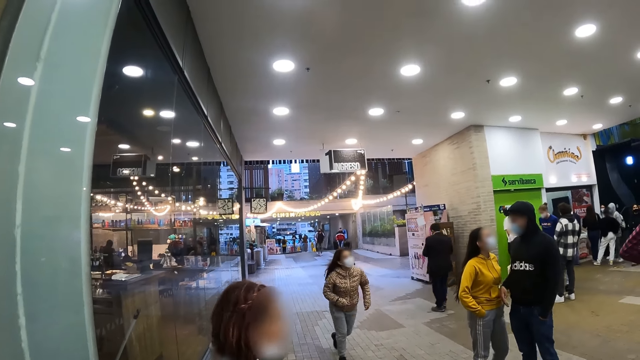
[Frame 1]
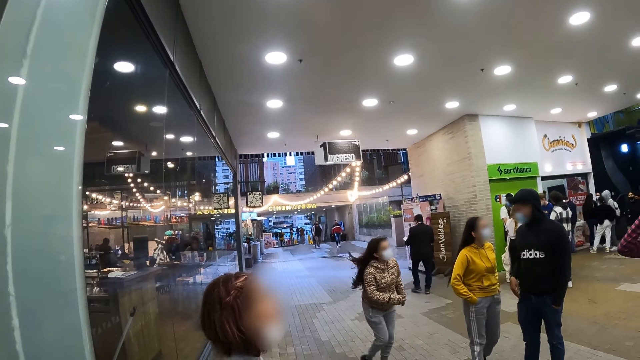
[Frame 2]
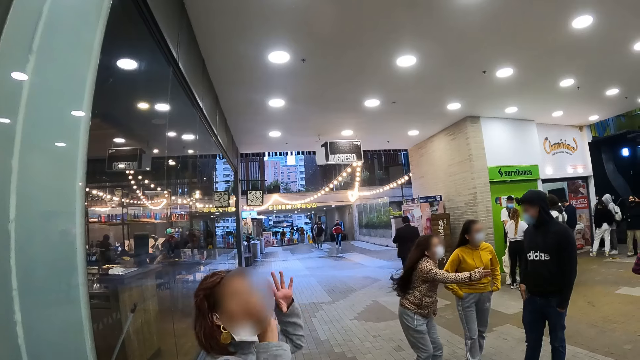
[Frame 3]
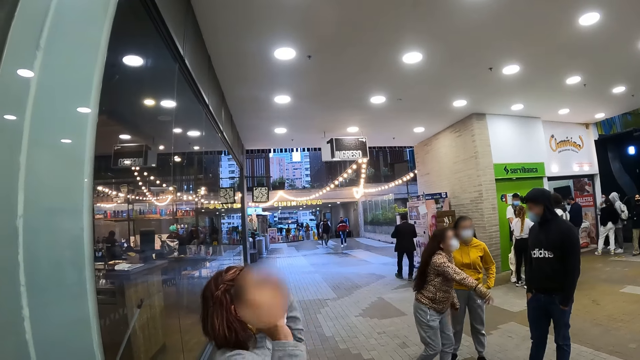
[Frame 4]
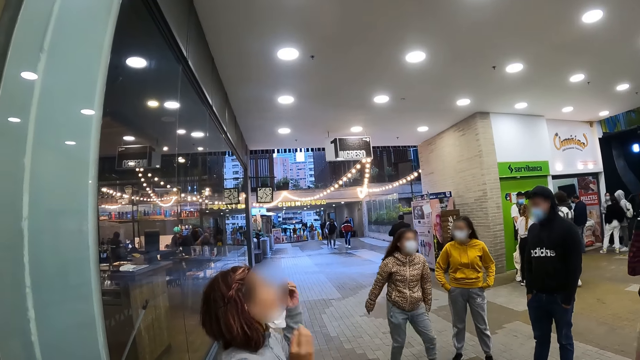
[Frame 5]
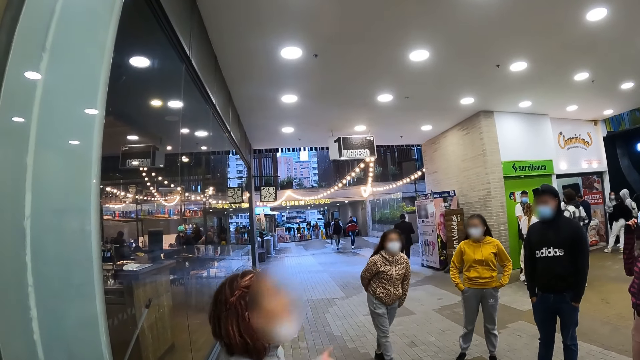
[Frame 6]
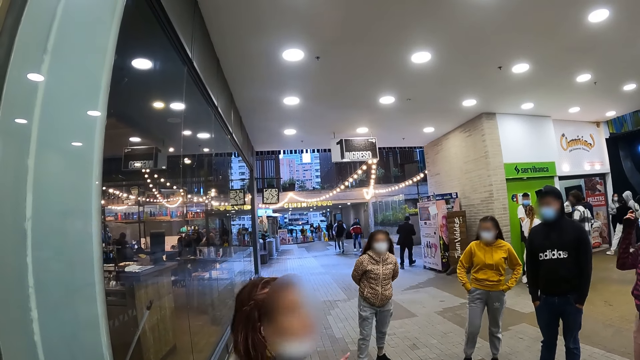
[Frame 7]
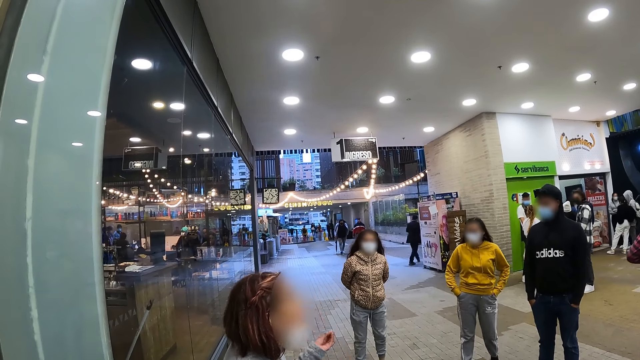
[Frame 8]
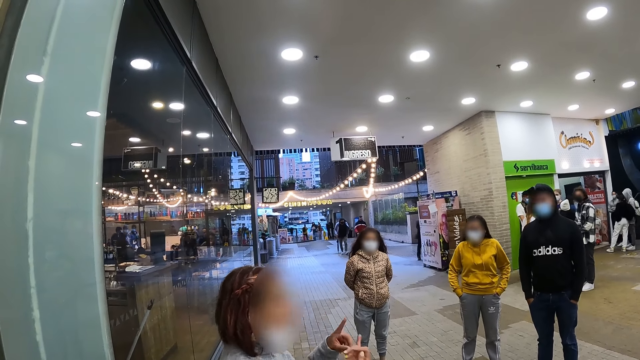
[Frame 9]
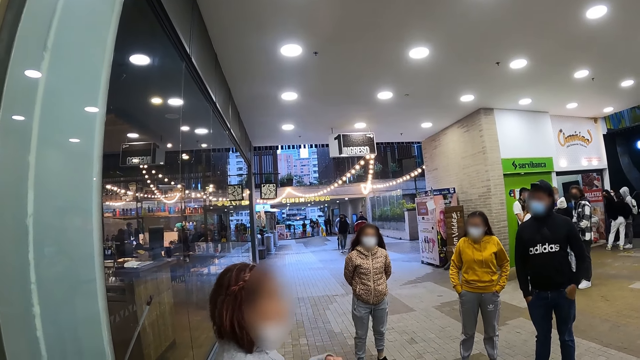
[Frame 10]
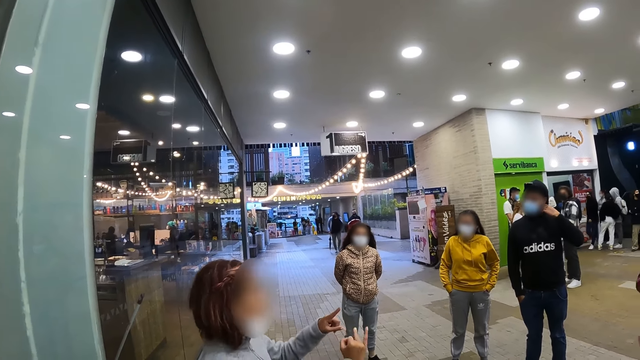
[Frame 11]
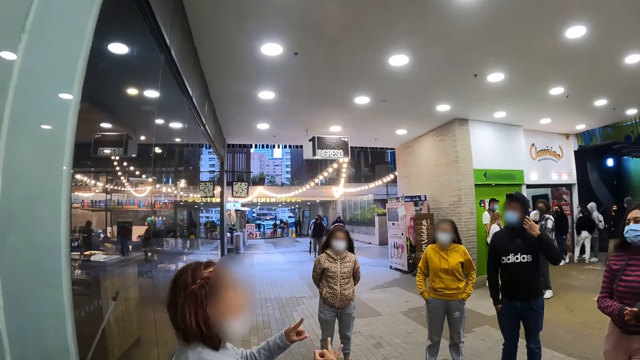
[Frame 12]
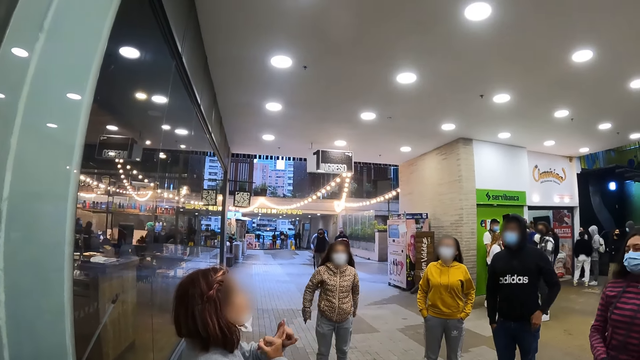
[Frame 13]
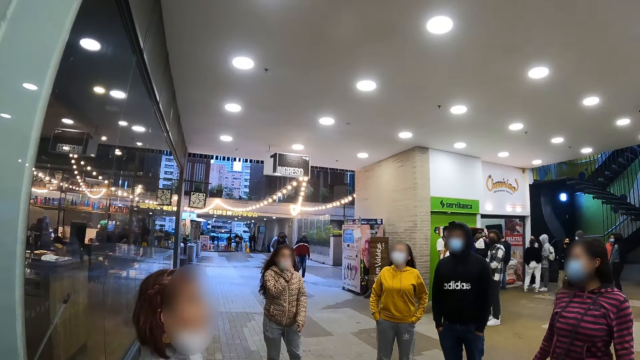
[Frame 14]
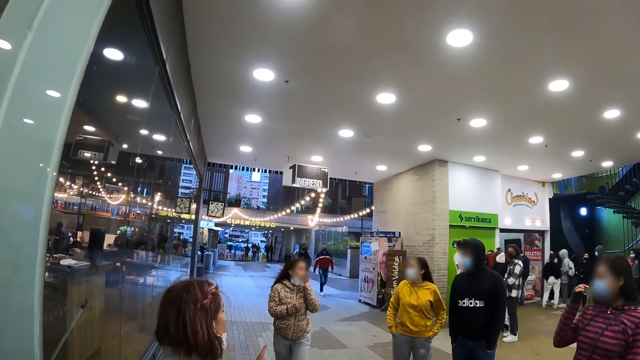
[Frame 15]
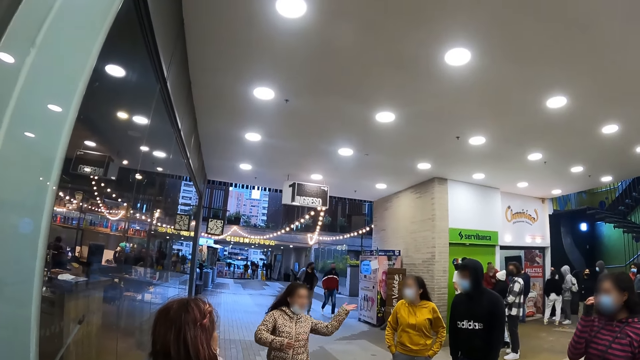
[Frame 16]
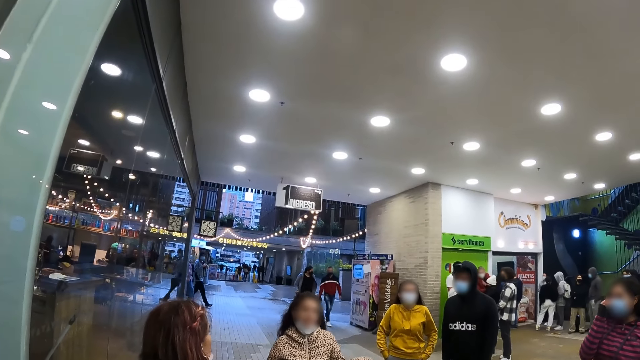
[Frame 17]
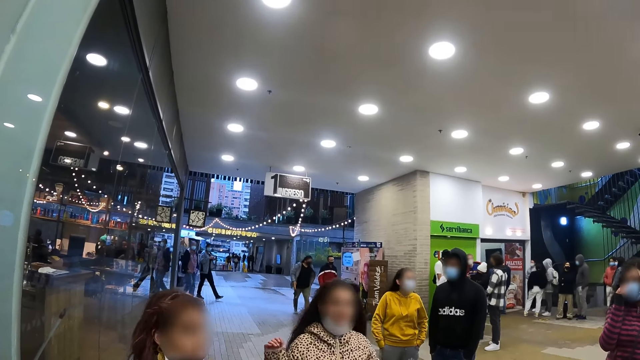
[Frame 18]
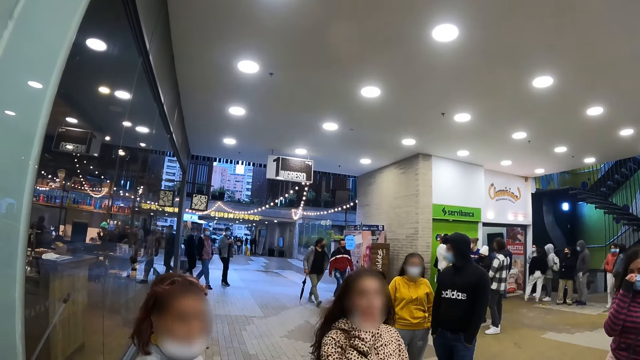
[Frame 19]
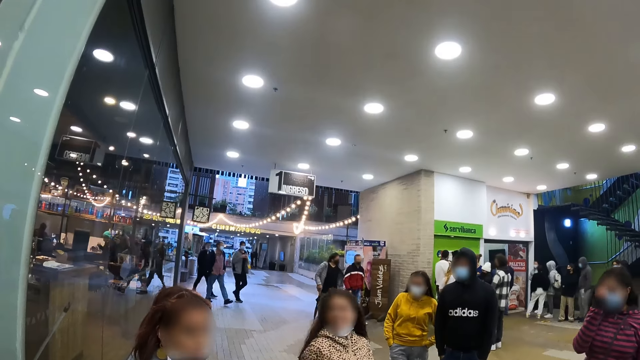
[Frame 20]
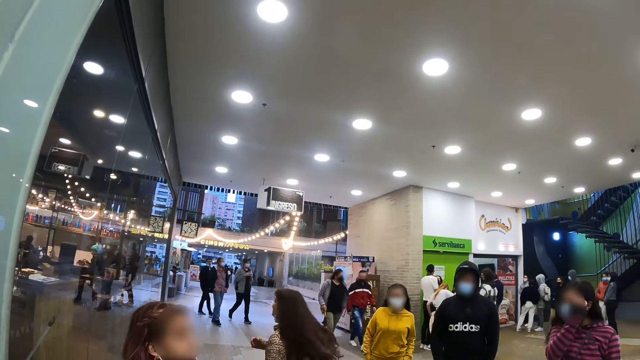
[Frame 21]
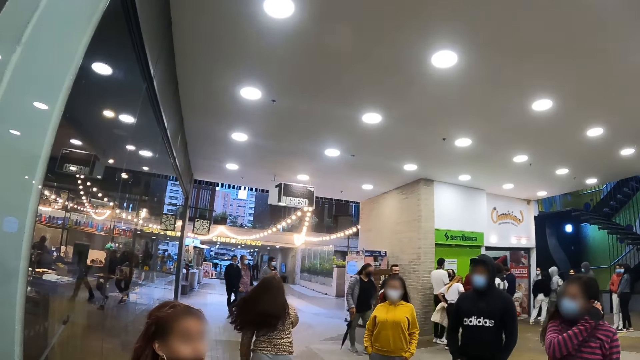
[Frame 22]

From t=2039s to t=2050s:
A woman moves hands. Another woman moves her face mask and moves a hand. A person dances in front of the camera wearer. The second woman walks towards the camera wearer.

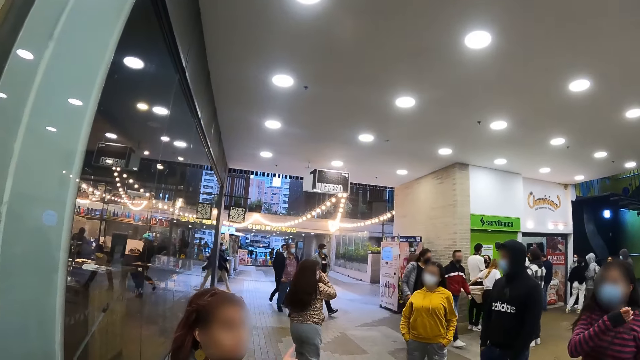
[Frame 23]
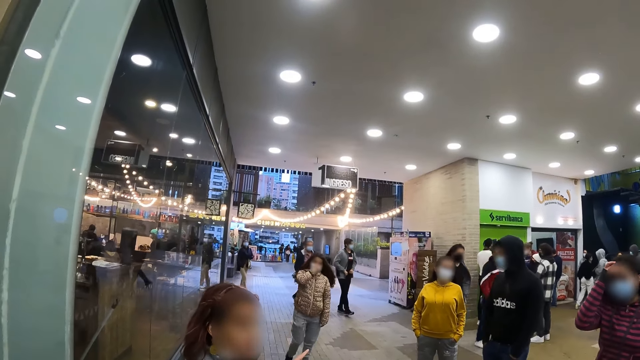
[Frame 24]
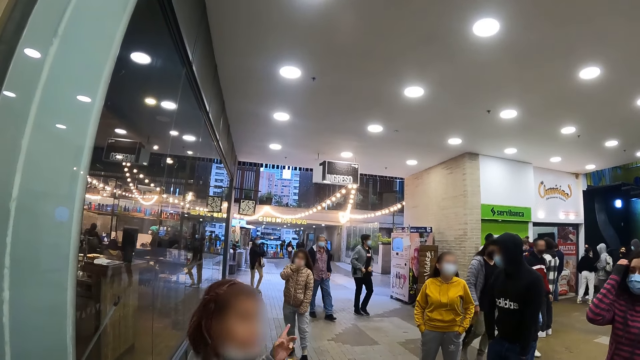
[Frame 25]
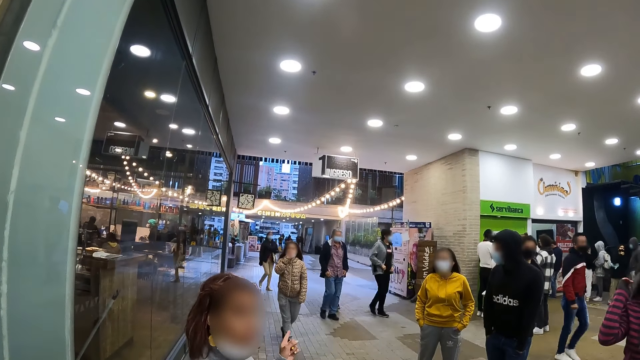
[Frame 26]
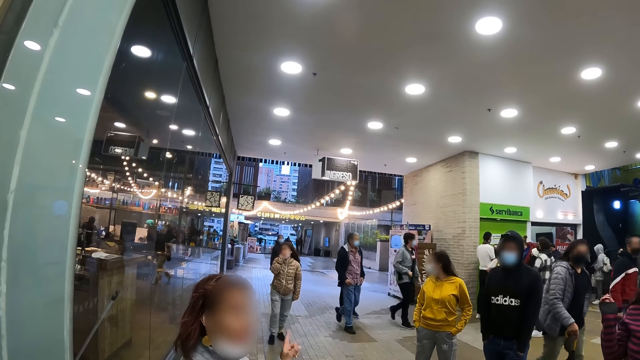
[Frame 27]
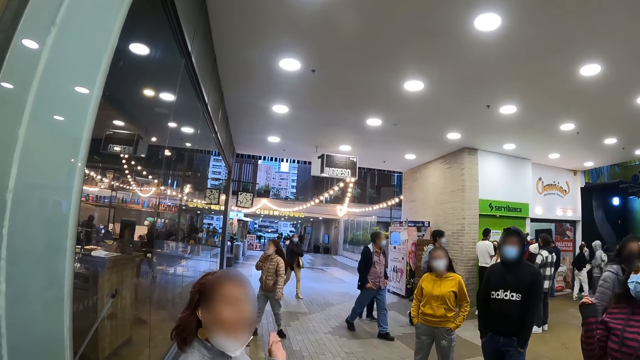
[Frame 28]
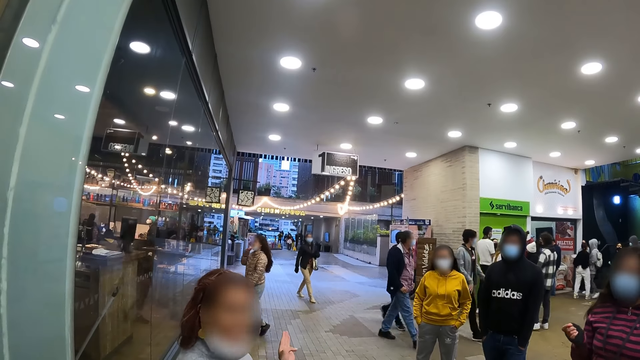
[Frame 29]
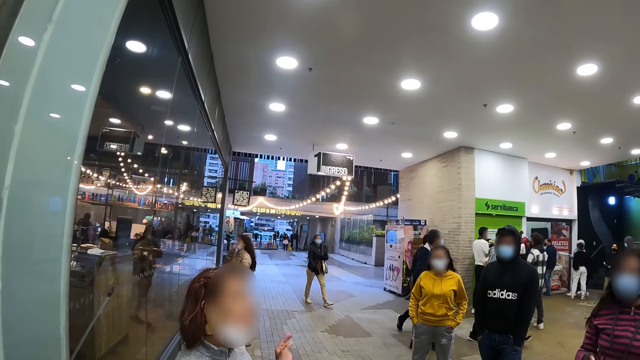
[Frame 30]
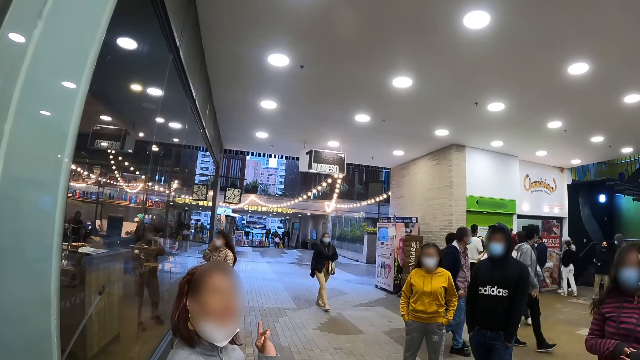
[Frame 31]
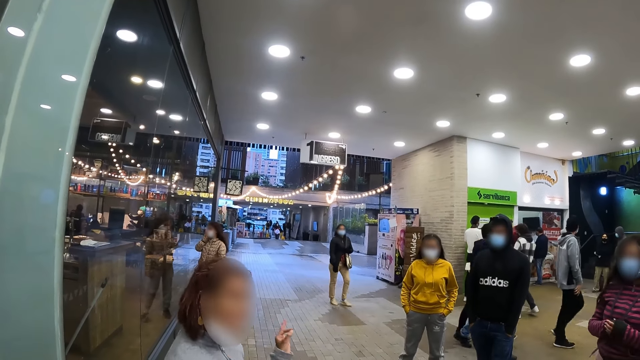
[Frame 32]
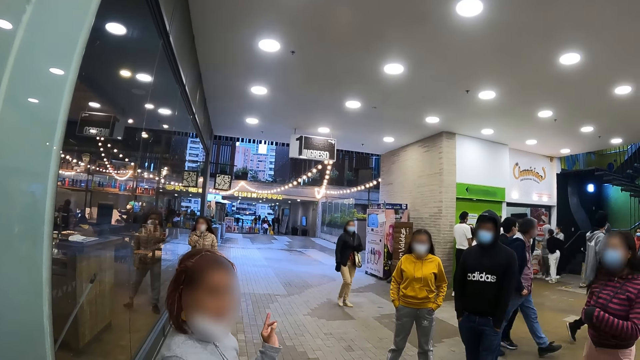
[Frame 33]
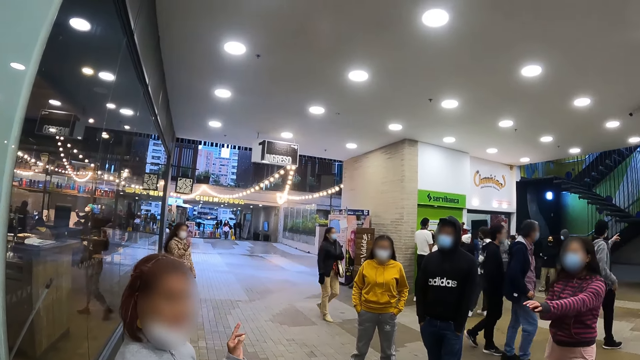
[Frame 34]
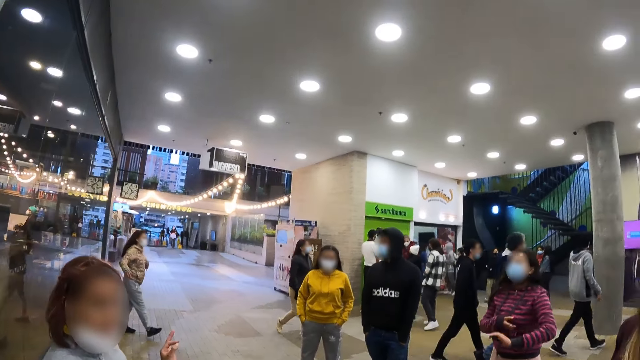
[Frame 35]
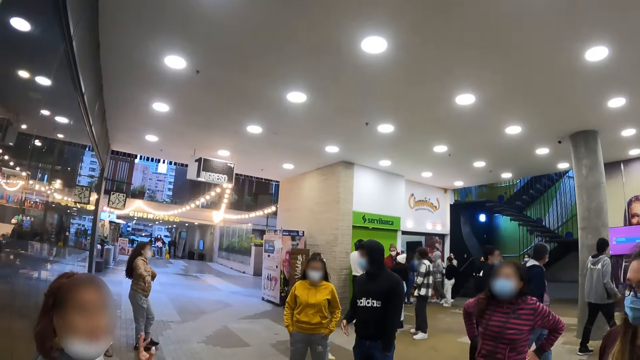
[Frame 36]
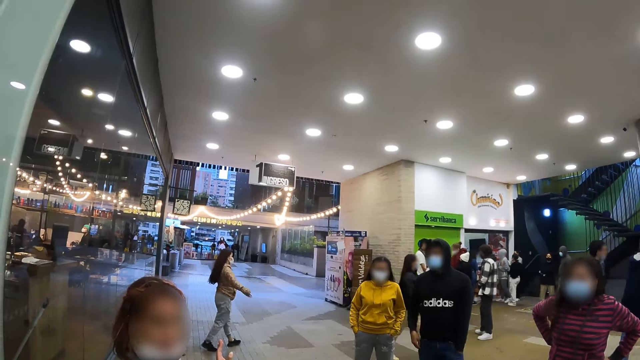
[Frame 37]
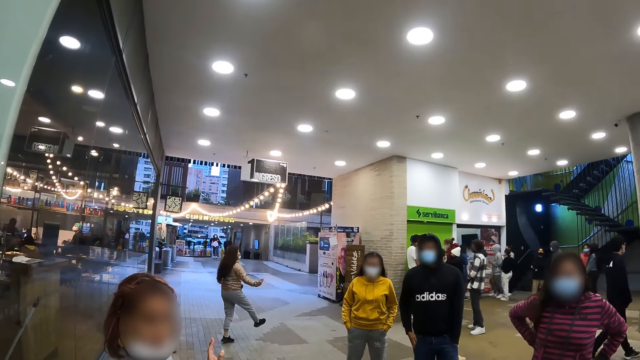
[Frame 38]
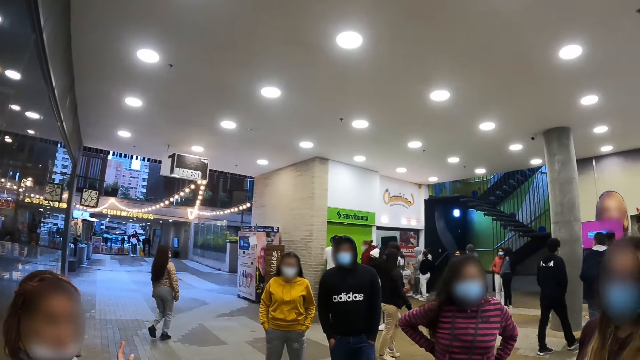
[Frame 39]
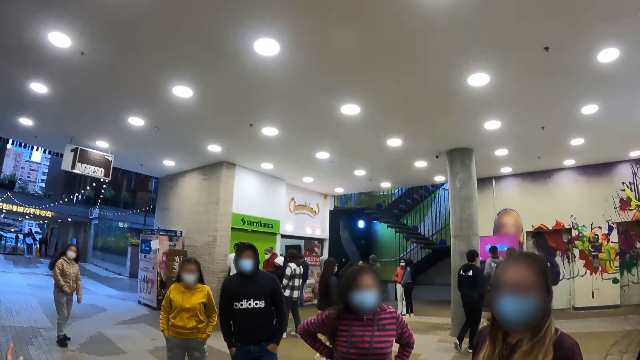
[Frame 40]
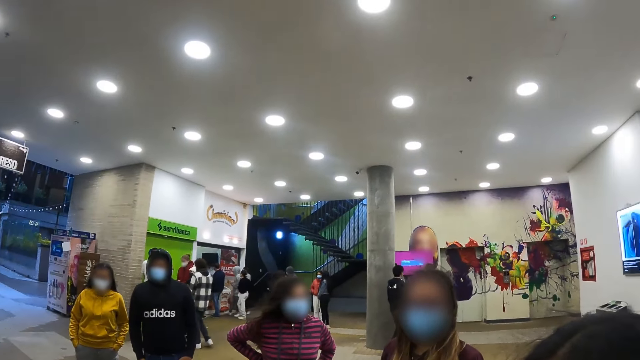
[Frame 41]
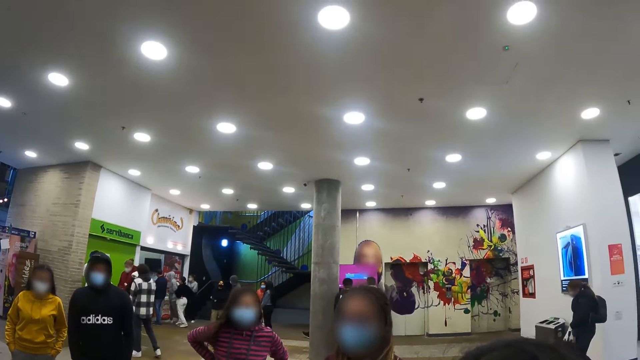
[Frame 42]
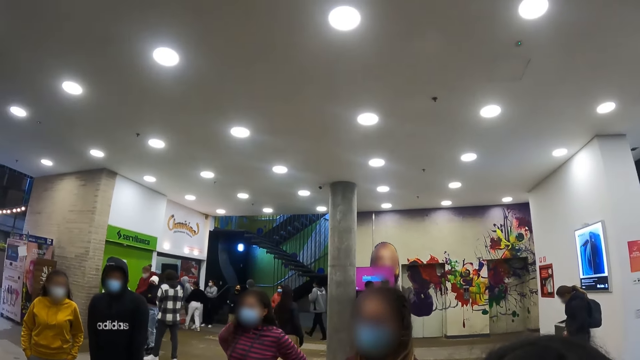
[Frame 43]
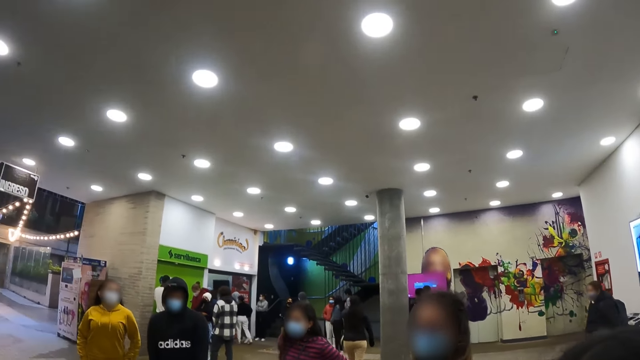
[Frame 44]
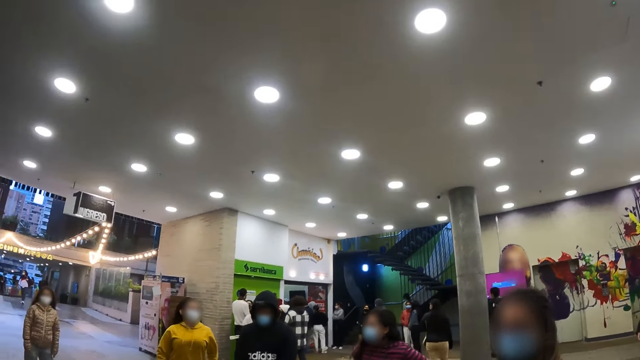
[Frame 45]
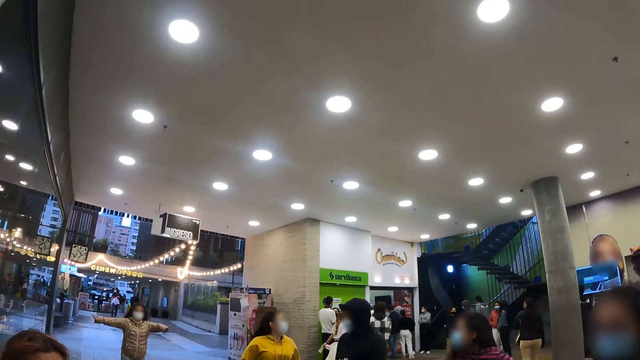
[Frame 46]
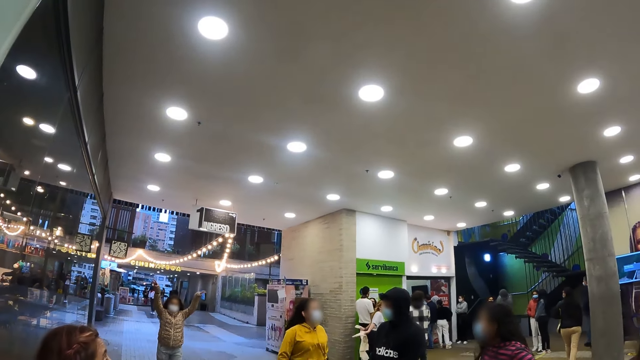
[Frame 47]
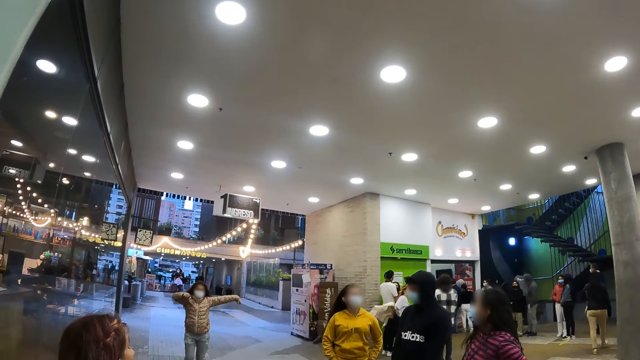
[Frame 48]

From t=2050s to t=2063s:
A woman points a finger. The camera wearer converses with a person. The woman moves a hand. The camera wearer looks around the mall. Another woman jumps up. A third woman moves hands.
